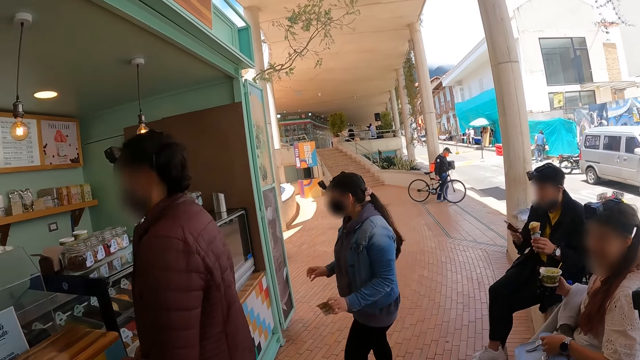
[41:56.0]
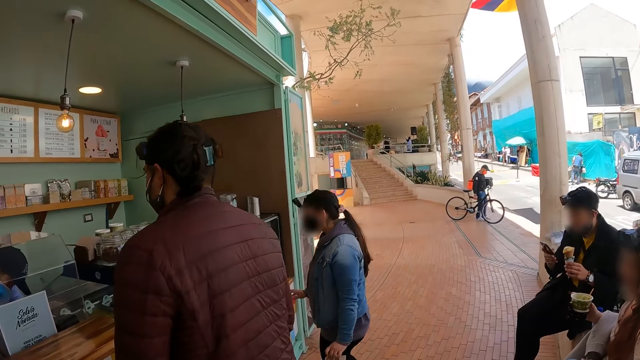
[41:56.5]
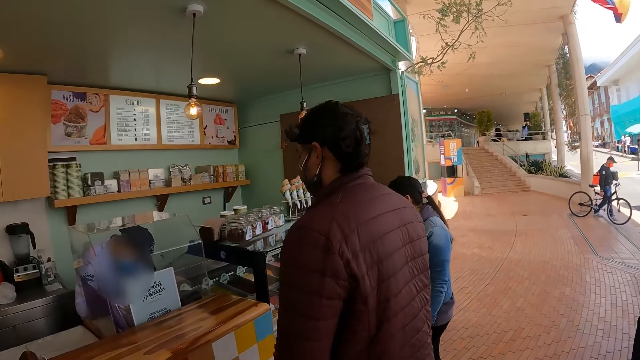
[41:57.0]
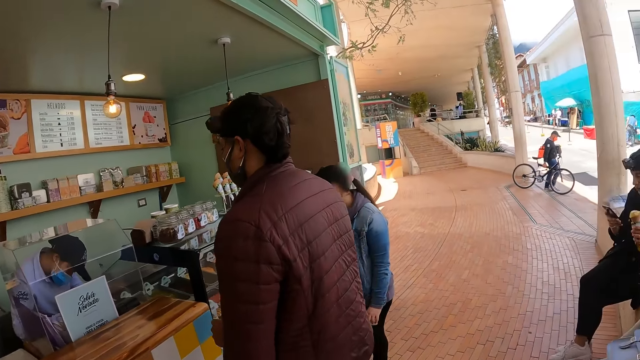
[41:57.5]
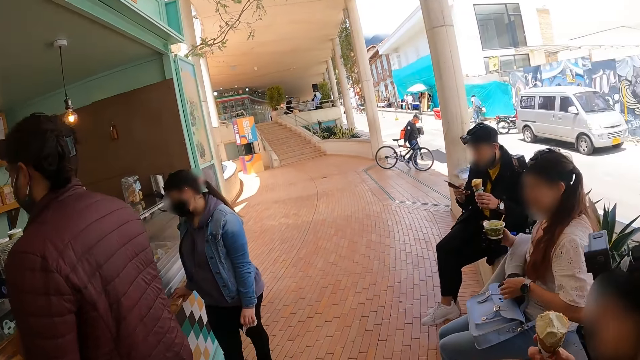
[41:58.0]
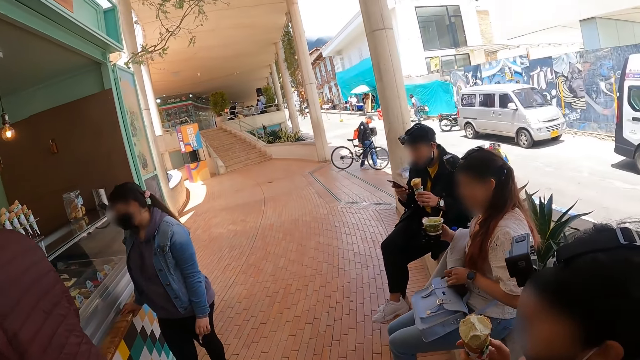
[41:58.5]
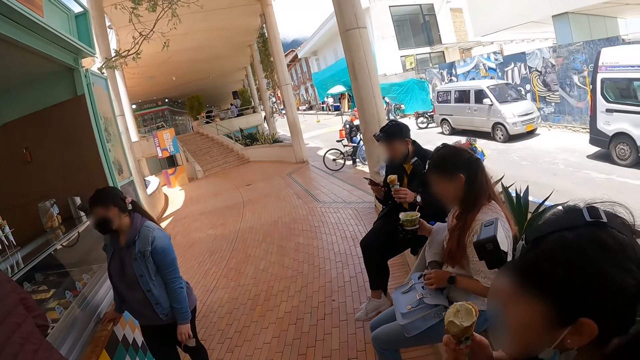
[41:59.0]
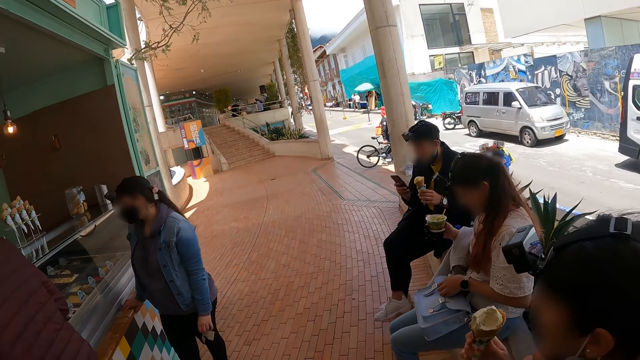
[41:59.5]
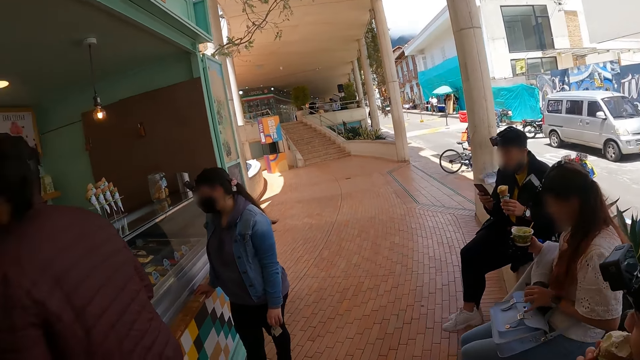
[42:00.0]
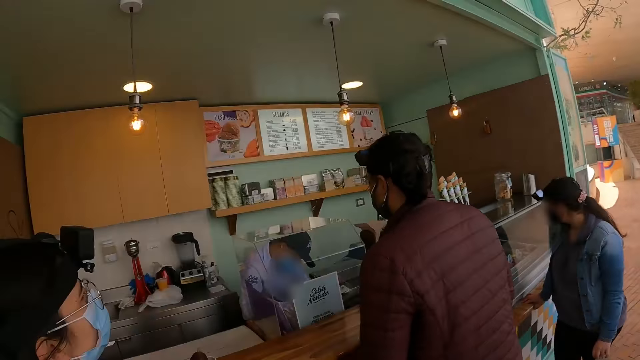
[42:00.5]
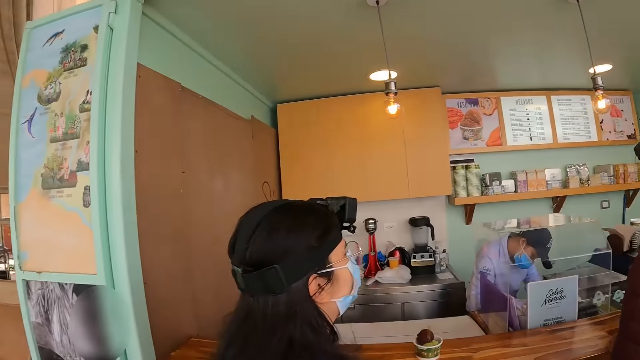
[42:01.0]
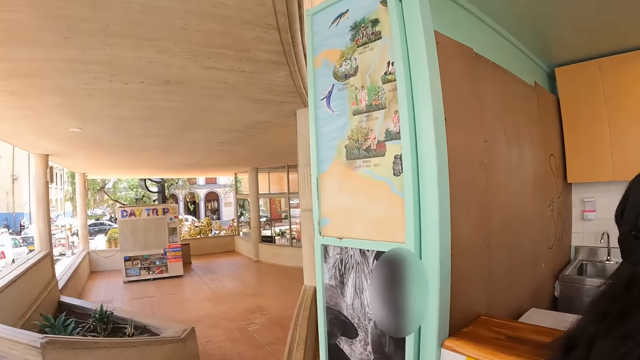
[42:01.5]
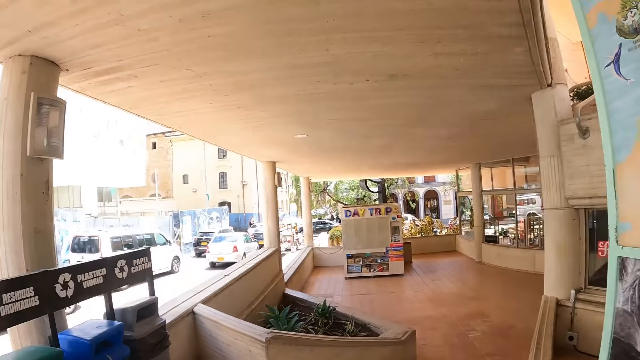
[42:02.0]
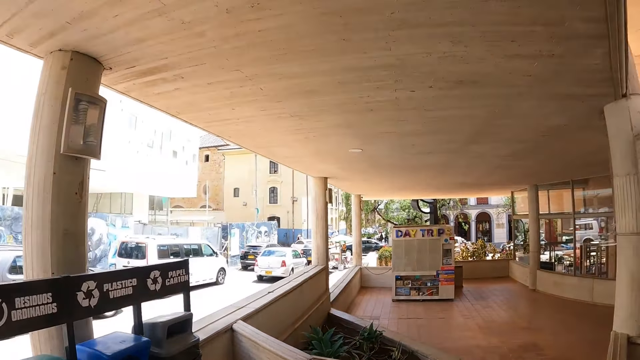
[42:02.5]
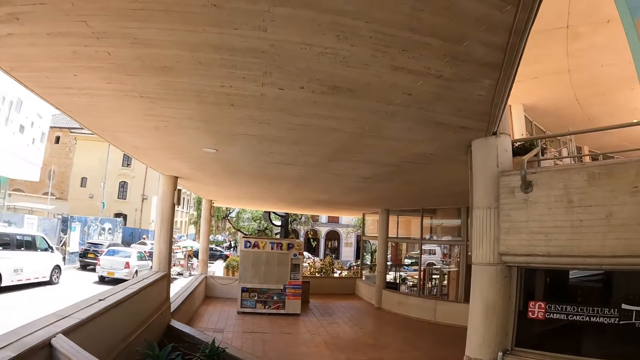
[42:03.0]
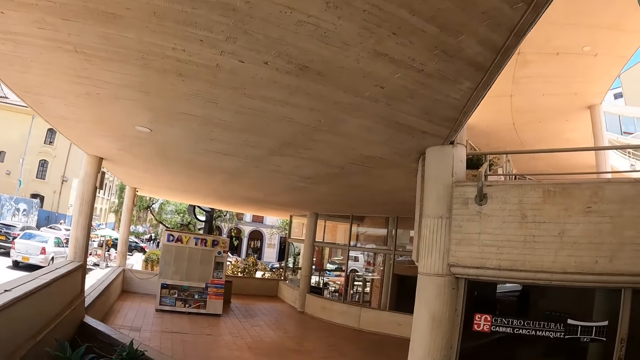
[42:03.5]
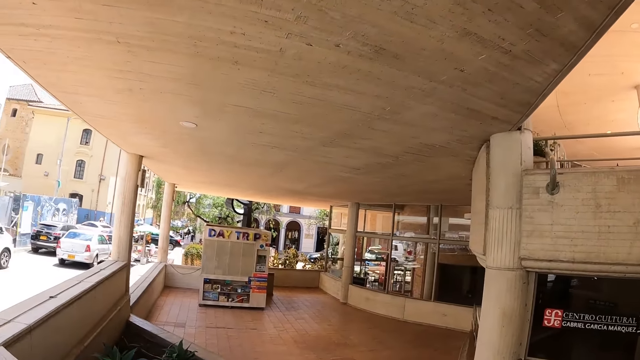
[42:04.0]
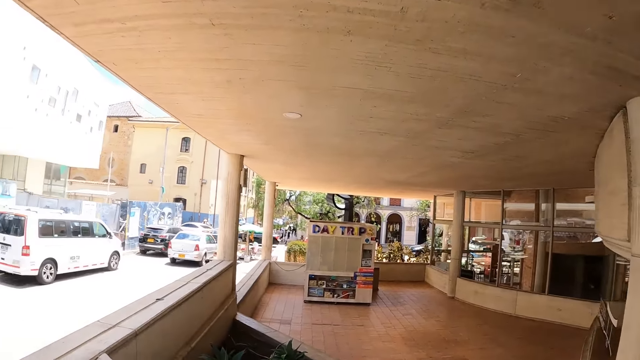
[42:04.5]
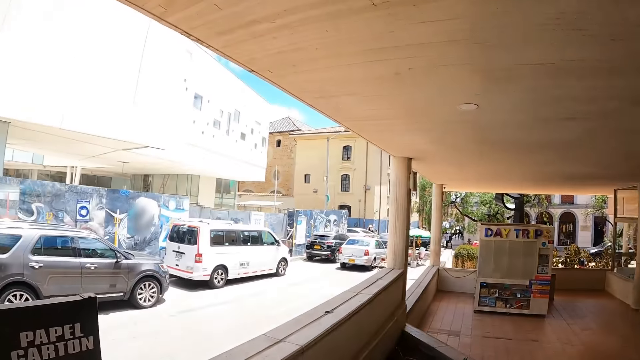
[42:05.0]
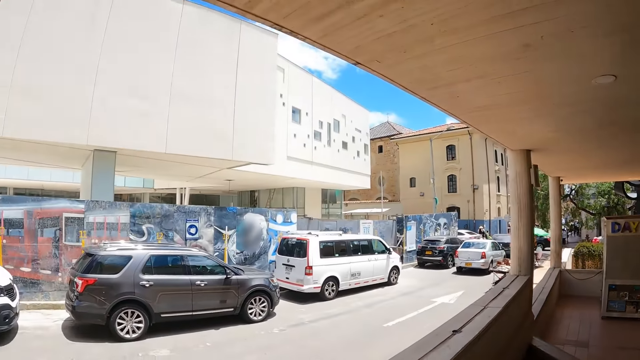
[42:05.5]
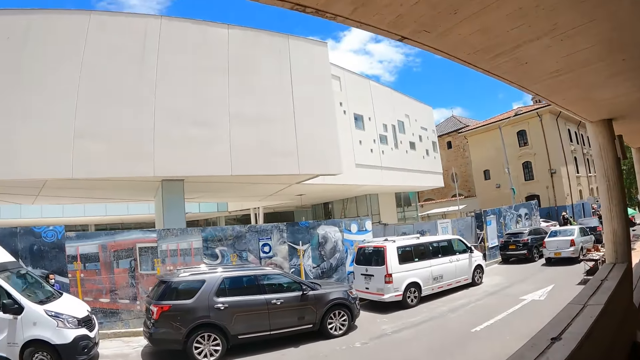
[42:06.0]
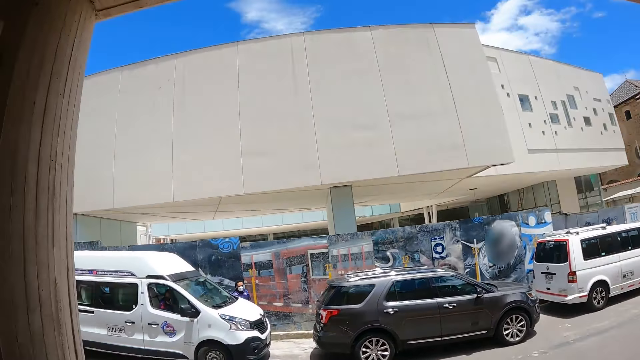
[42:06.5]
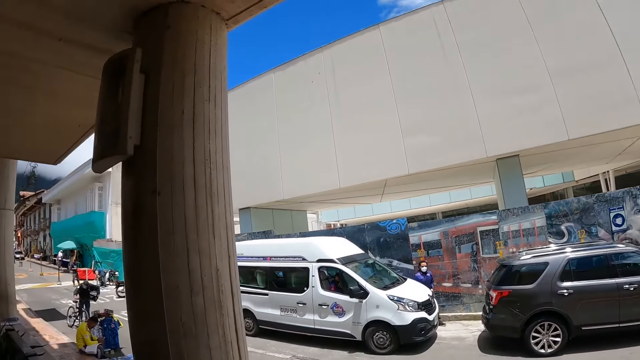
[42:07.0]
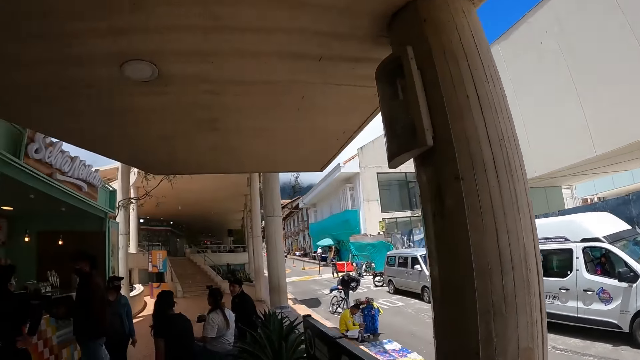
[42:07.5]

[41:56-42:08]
A person uses a phone. The camera wearer looks around an ice cream parlor.

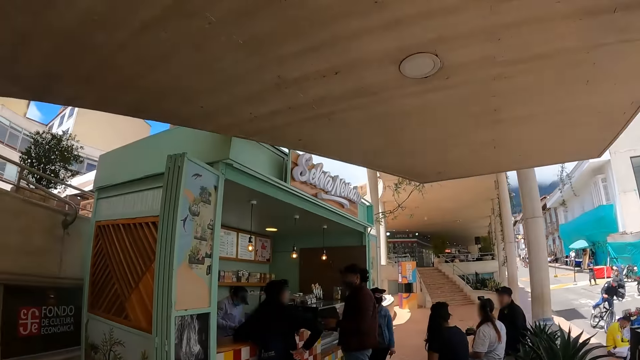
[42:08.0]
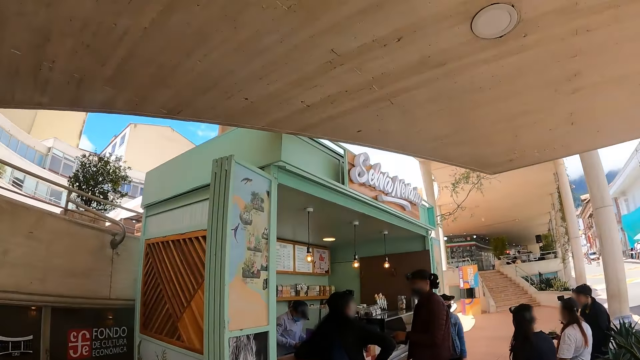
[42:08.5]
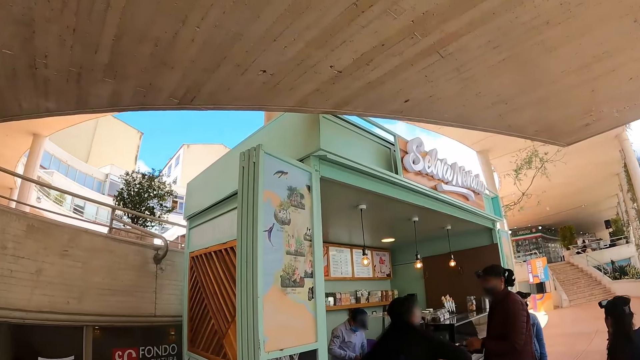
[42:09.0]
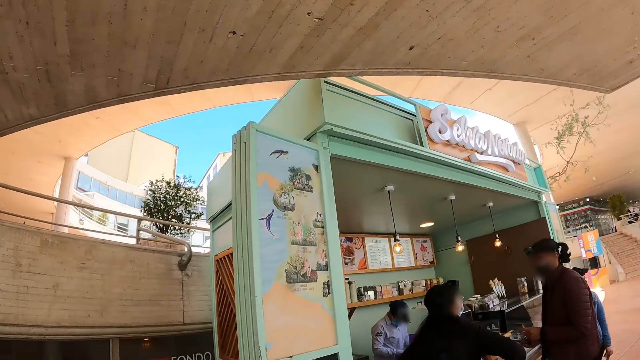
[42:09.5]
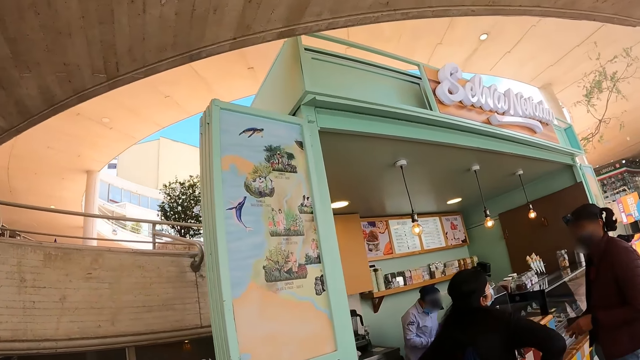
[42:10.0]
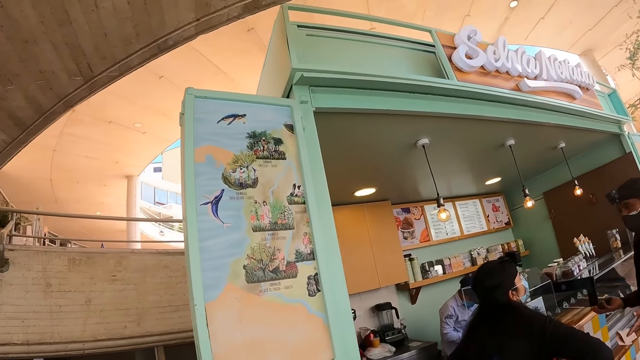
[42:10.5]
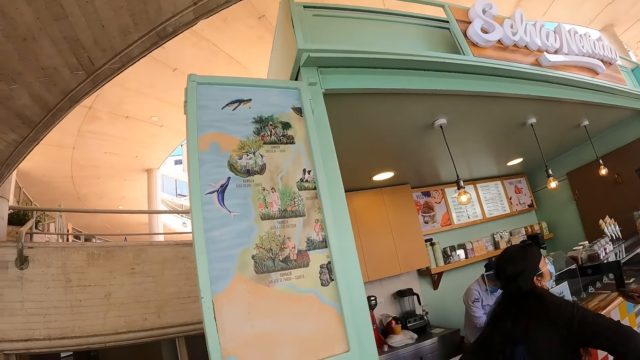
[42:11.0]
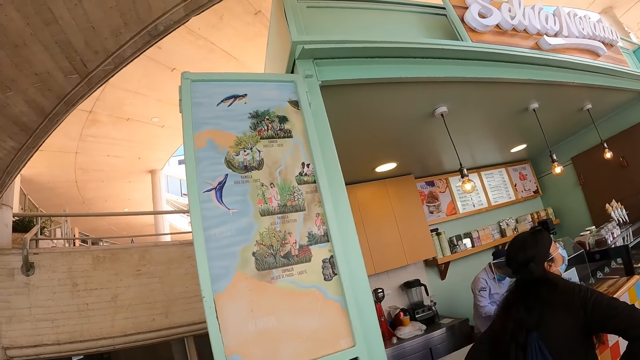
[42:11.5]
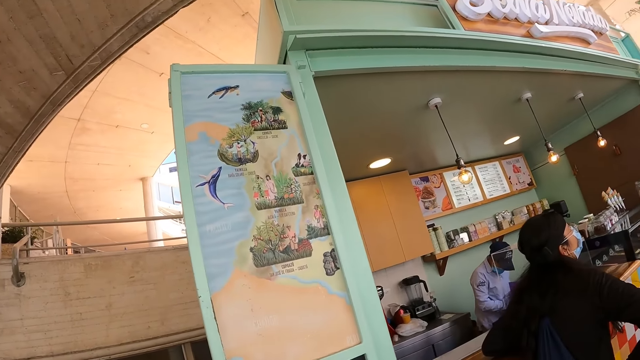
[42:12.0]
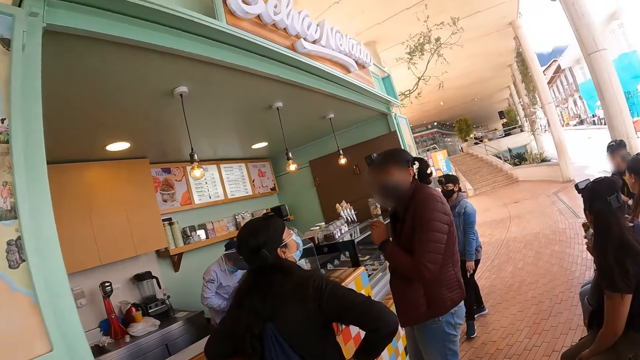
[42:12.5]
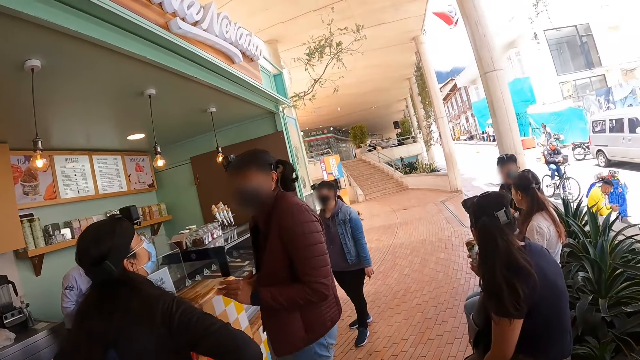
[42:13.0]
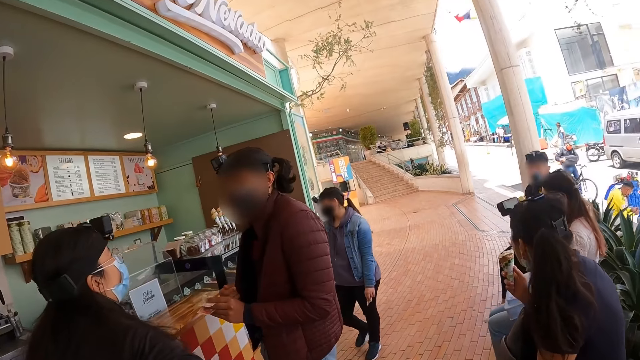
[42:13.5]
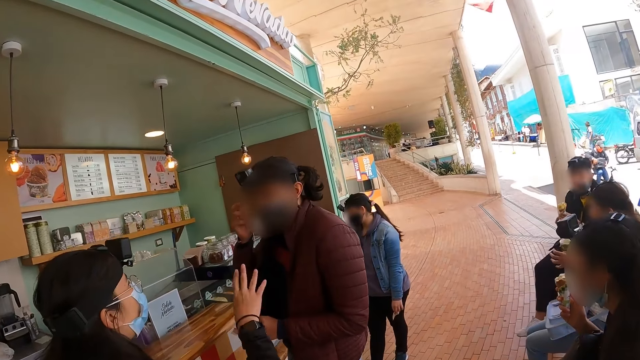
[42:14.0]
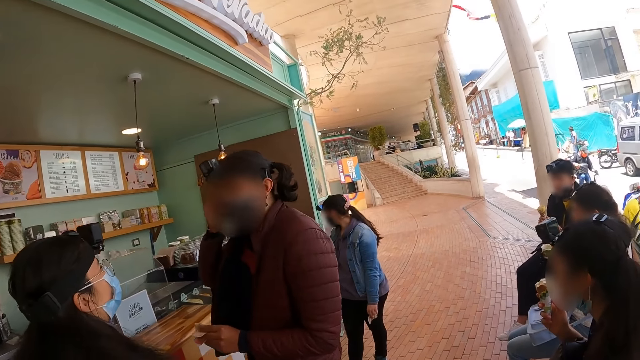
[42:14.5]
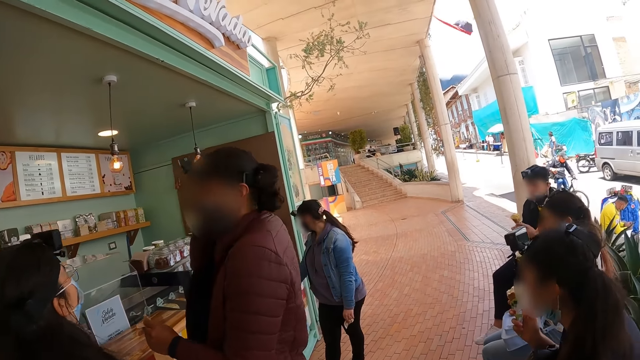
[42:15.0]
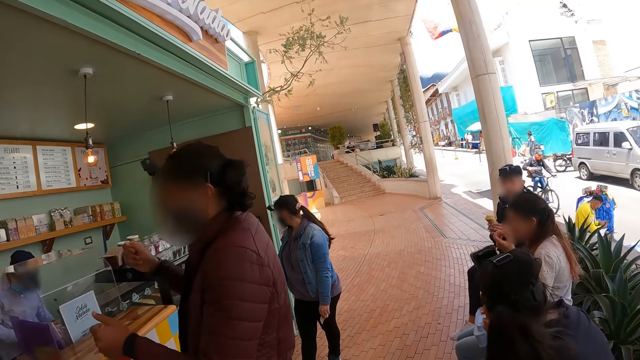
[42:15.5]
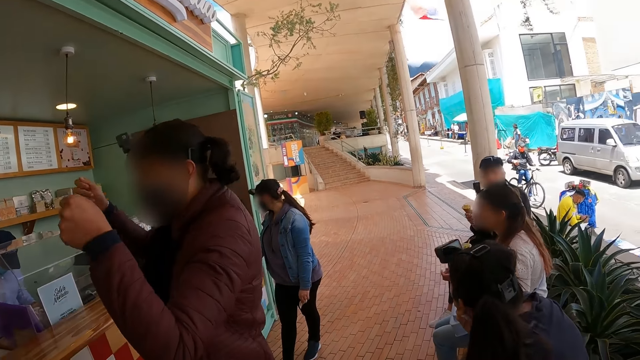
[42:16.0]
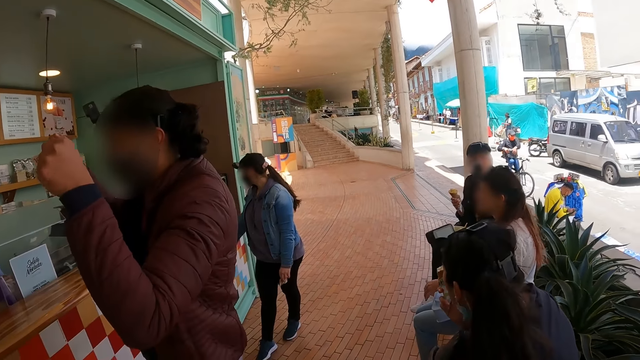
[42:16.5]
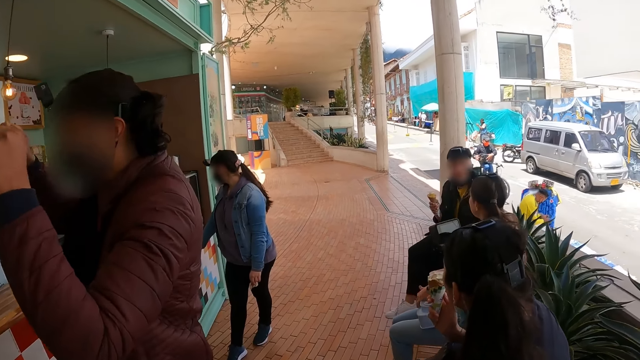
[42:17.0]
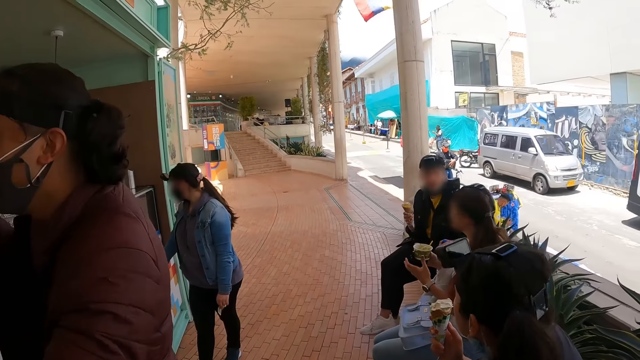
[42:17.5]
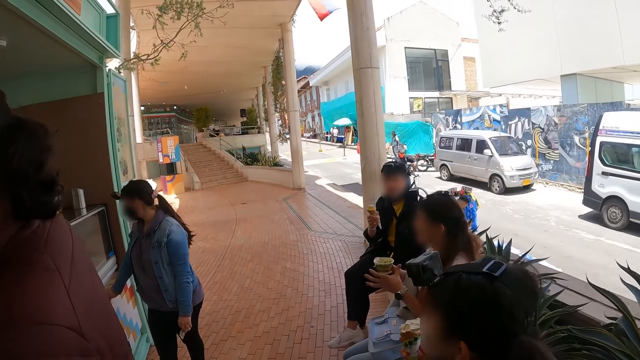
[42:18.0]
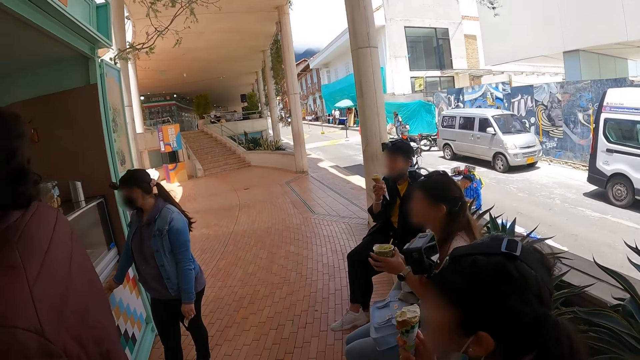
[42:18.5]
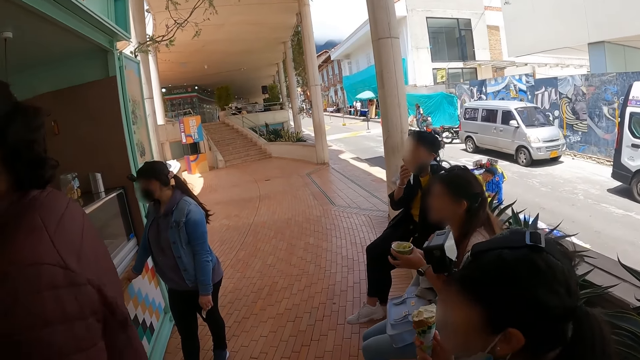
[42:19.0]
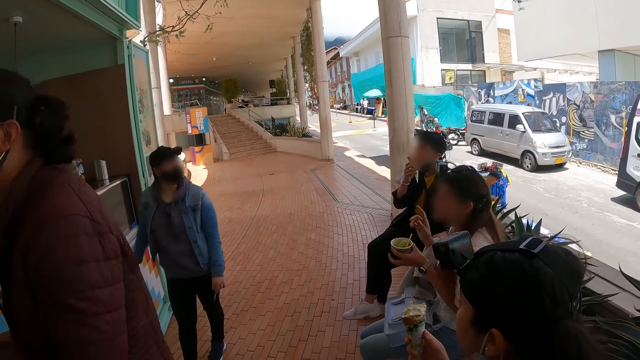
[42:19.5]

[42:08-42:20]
The camera wearer faces an ice cream shop. A person and another person interact. The camera wearer faces a group of friends. Two other persons interact.
